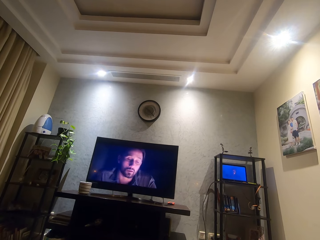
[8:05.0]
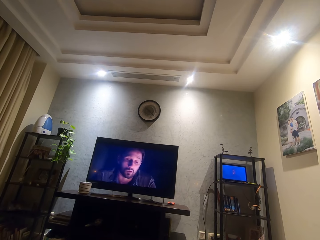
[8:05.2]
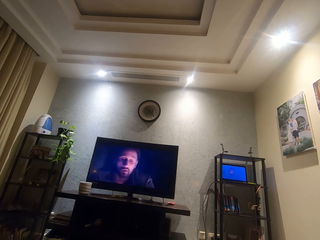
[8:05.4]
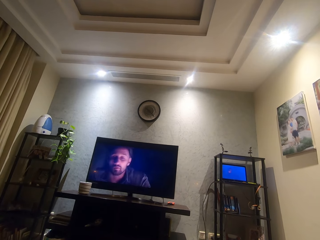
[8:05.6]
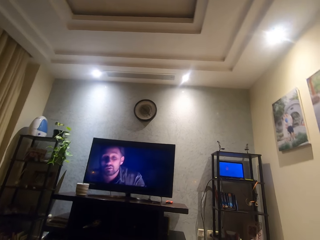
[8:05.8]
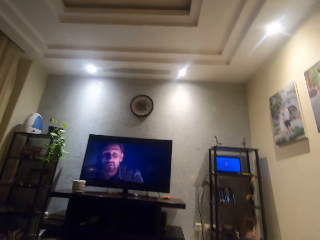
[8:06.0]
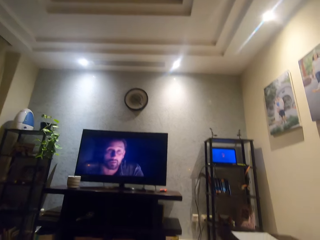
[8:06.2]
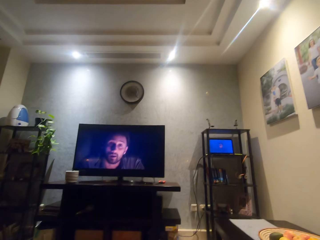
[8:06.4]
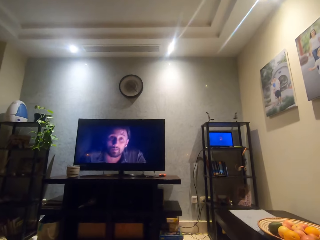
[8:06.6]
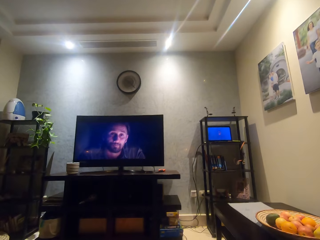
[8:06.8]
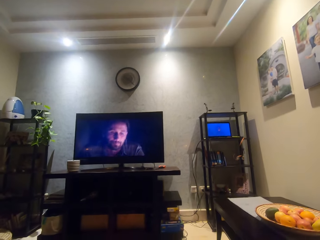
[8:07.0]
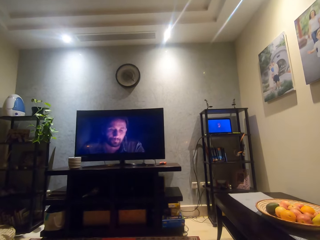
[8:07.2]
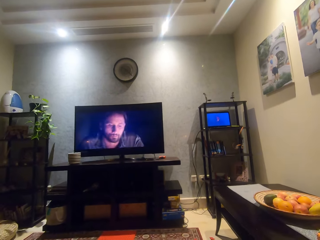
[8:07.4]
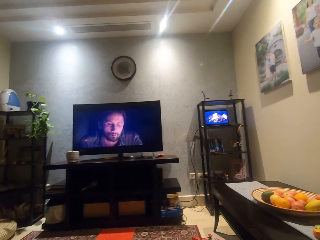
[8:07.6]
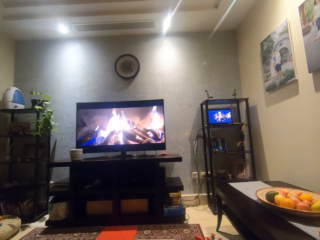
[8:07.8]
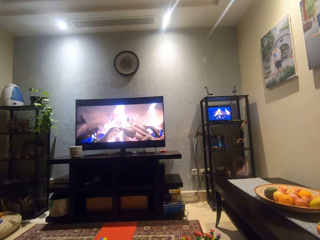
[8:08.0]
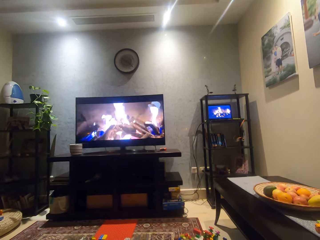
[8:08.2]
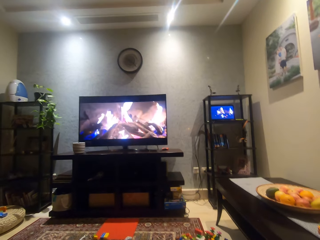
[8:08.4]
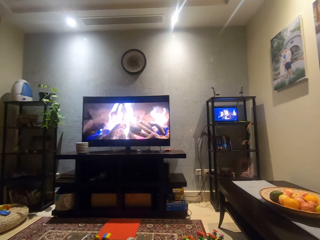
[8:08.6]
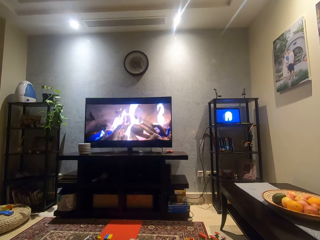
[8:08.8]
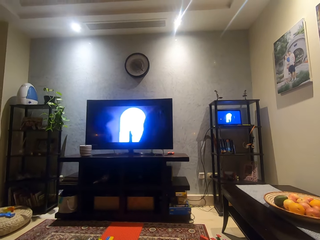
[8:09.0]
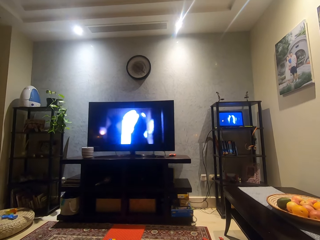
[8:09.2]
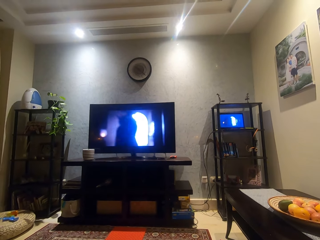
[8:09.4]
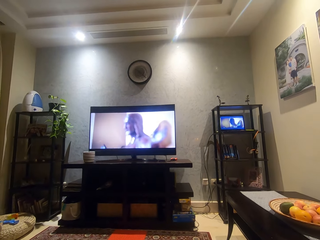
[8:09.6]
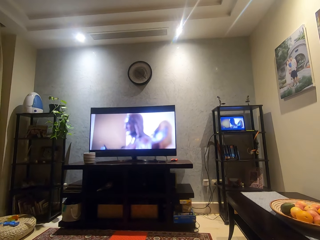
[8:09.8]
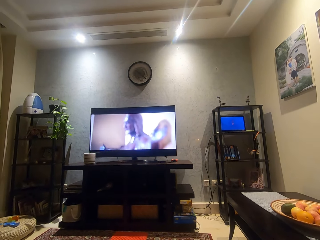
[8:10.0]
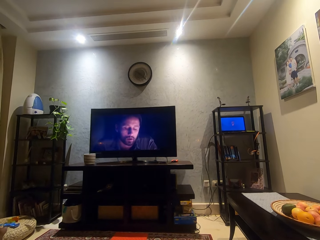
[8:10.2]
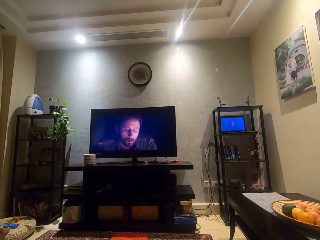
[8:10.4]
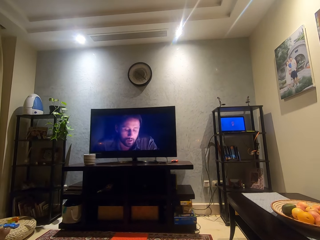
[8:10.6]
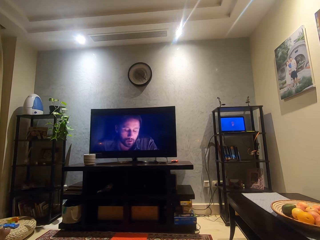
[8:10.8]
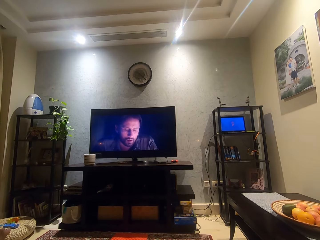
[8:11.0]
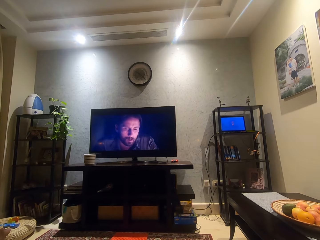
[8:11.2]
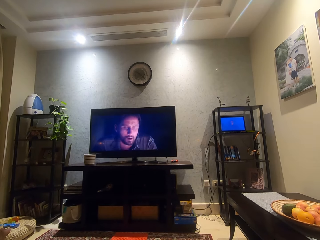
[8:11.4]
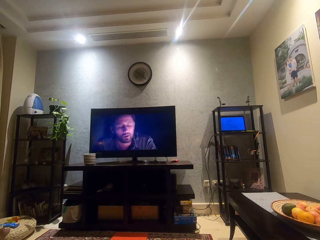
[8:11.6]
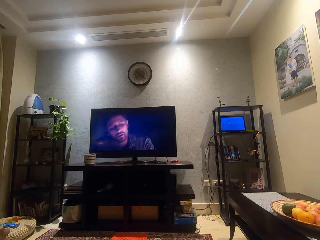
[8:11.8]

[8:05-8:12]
The camera wearer looks around.

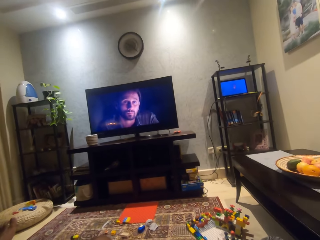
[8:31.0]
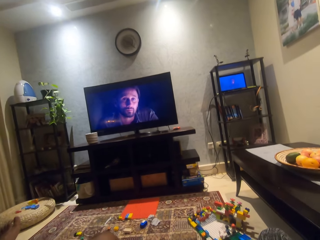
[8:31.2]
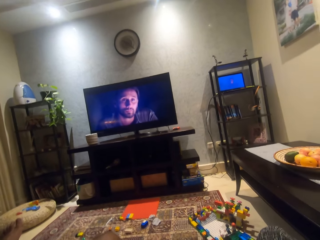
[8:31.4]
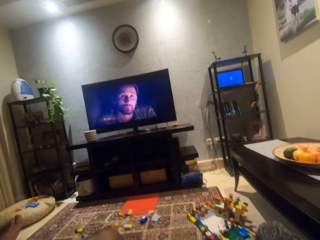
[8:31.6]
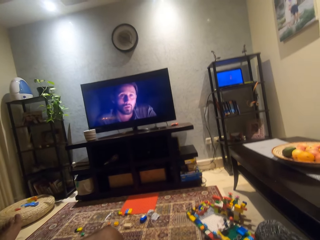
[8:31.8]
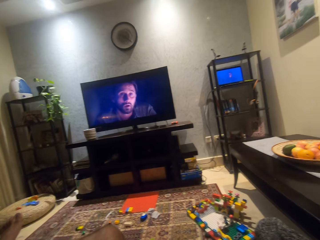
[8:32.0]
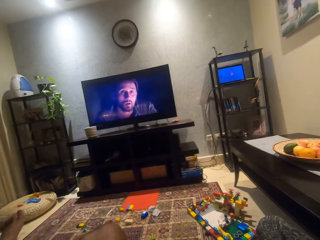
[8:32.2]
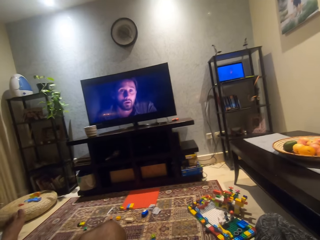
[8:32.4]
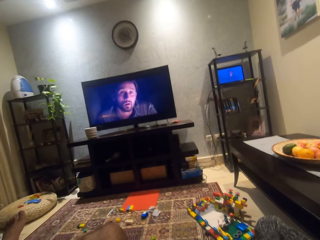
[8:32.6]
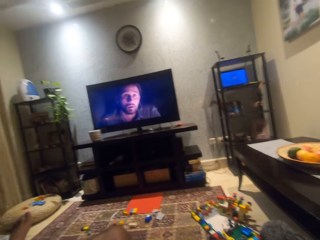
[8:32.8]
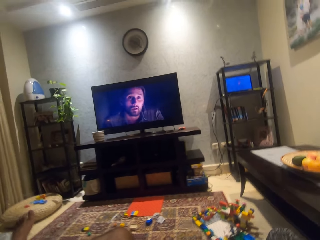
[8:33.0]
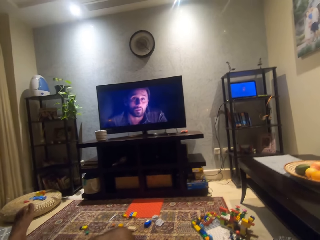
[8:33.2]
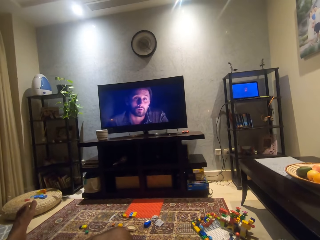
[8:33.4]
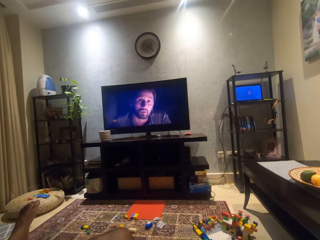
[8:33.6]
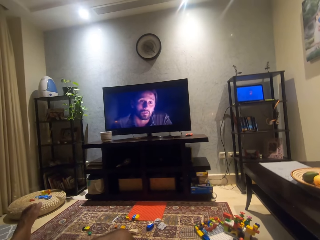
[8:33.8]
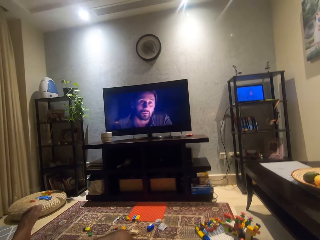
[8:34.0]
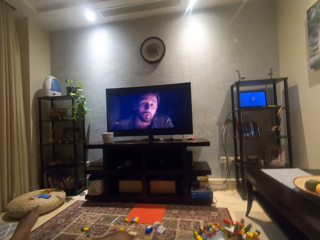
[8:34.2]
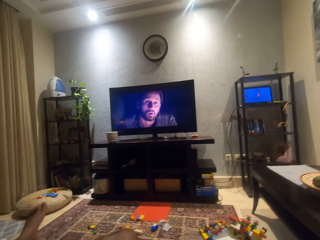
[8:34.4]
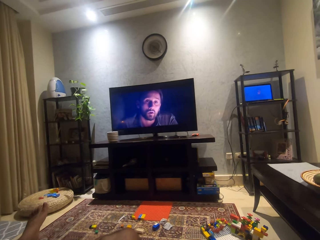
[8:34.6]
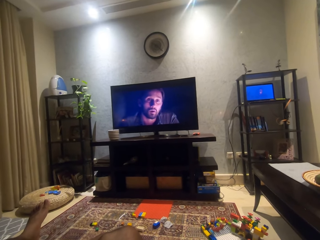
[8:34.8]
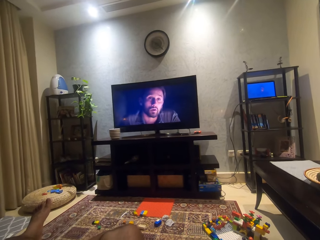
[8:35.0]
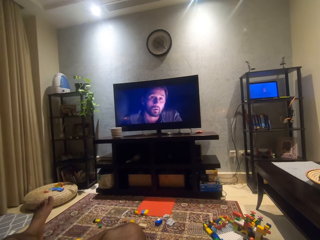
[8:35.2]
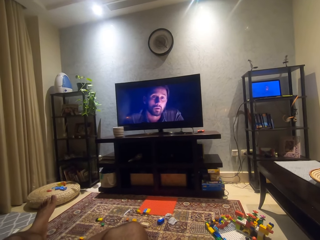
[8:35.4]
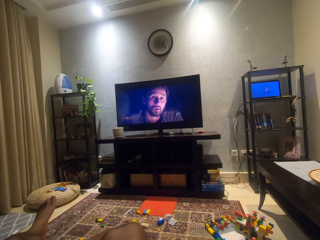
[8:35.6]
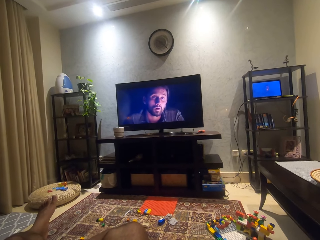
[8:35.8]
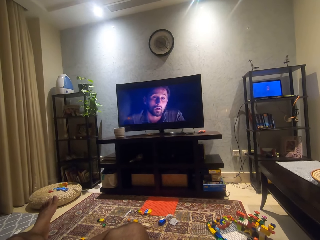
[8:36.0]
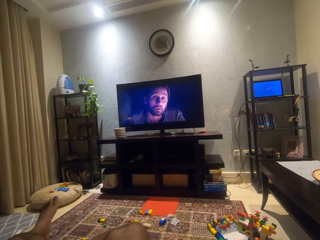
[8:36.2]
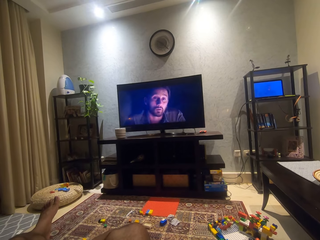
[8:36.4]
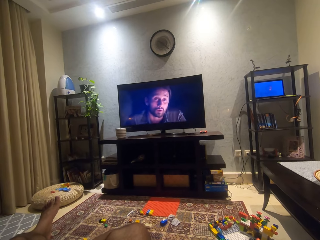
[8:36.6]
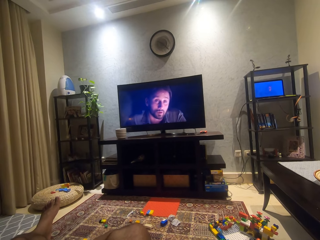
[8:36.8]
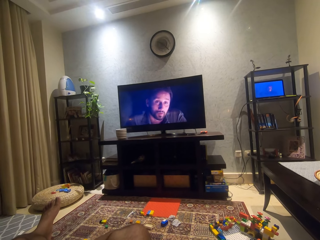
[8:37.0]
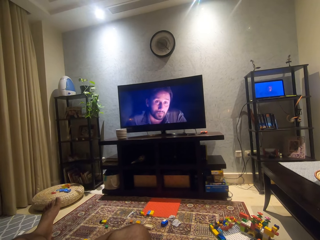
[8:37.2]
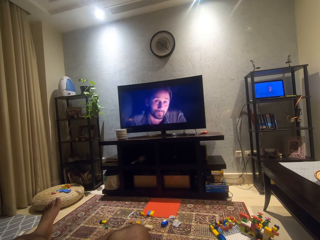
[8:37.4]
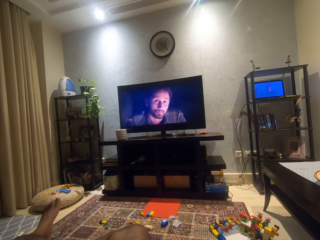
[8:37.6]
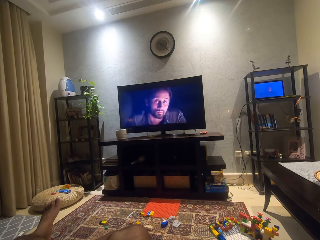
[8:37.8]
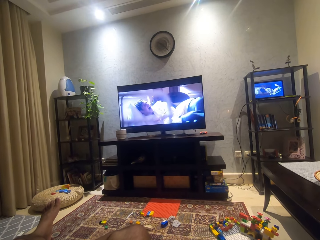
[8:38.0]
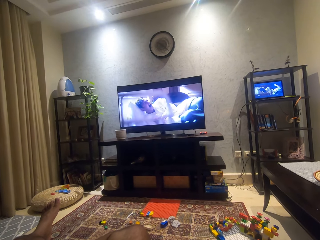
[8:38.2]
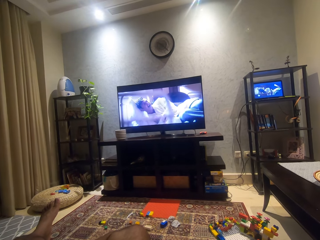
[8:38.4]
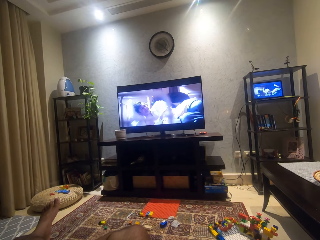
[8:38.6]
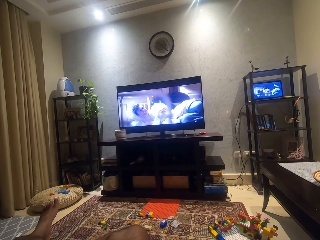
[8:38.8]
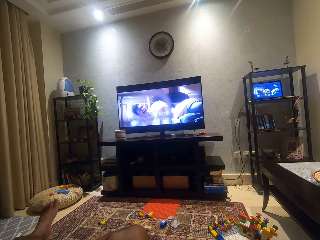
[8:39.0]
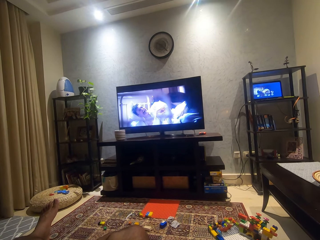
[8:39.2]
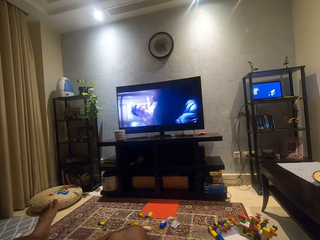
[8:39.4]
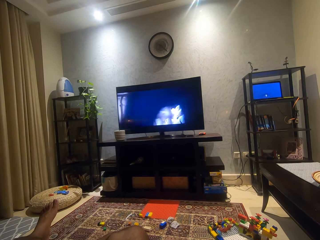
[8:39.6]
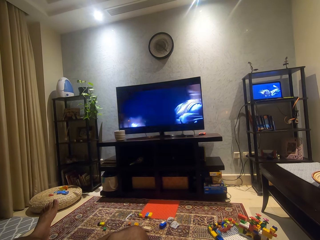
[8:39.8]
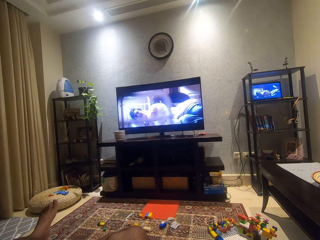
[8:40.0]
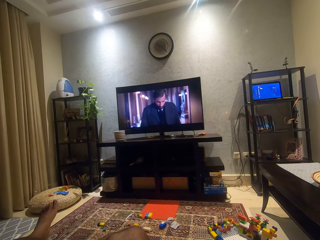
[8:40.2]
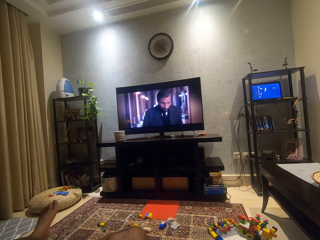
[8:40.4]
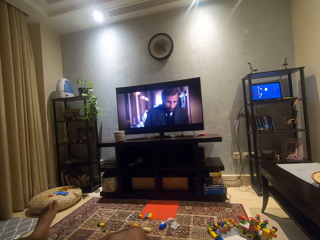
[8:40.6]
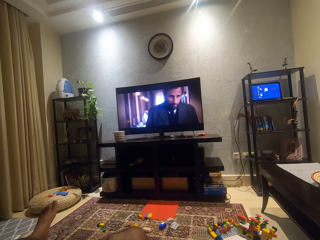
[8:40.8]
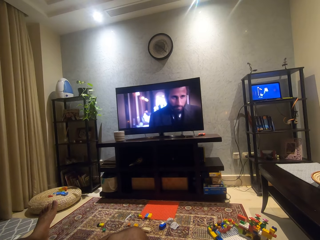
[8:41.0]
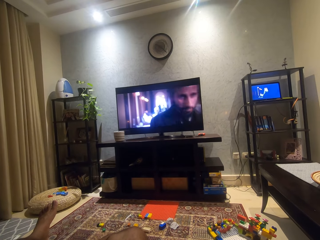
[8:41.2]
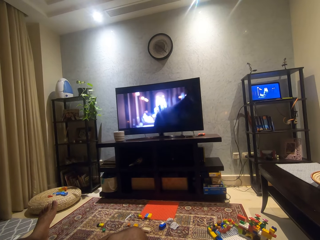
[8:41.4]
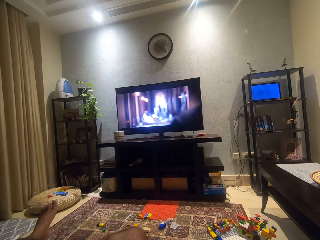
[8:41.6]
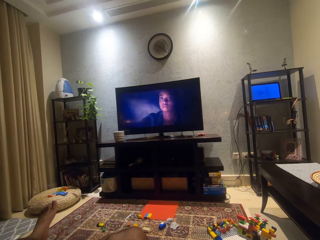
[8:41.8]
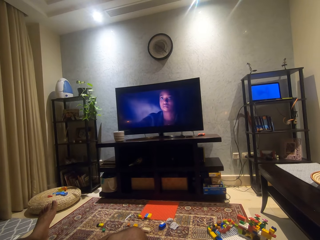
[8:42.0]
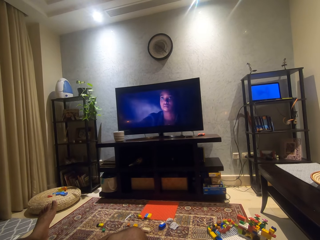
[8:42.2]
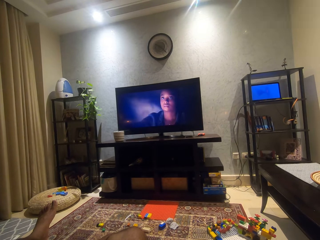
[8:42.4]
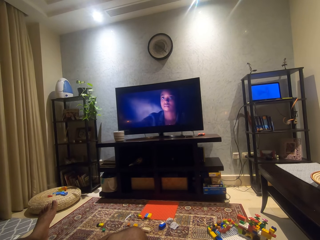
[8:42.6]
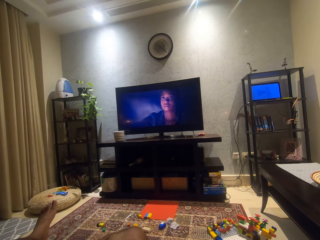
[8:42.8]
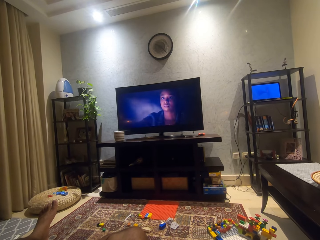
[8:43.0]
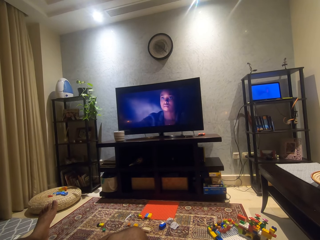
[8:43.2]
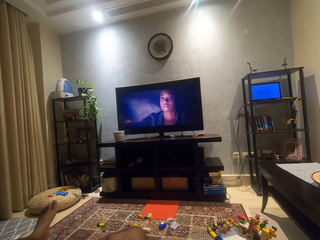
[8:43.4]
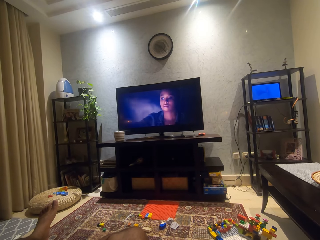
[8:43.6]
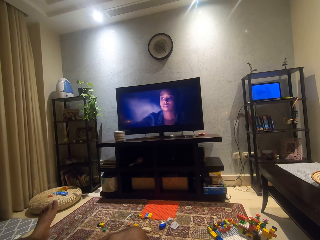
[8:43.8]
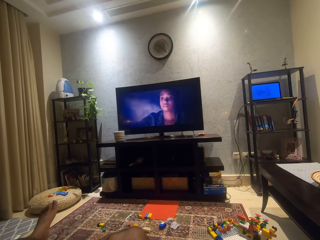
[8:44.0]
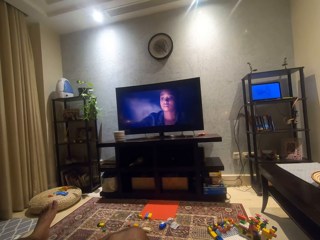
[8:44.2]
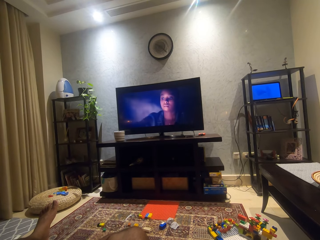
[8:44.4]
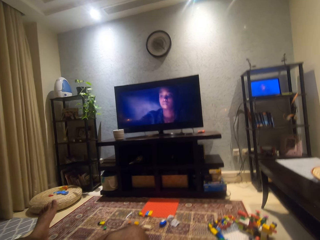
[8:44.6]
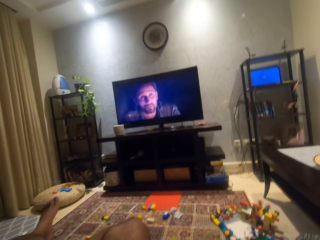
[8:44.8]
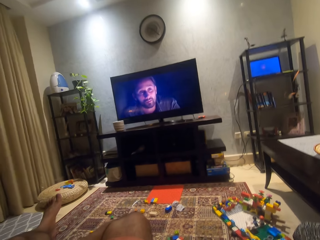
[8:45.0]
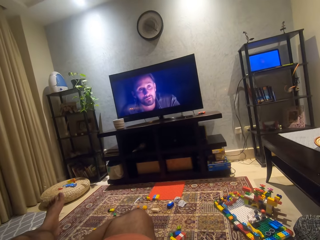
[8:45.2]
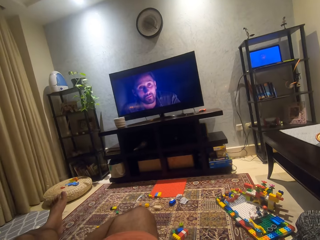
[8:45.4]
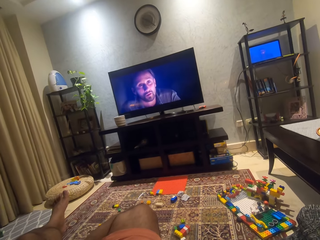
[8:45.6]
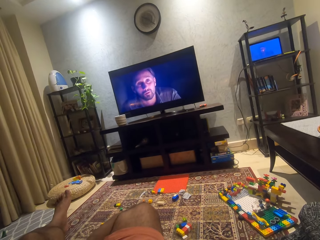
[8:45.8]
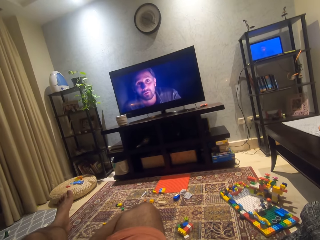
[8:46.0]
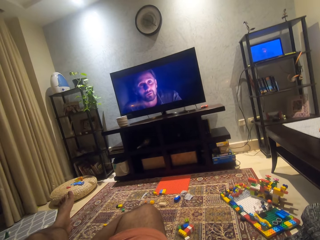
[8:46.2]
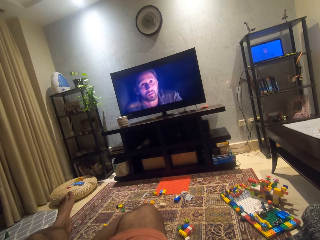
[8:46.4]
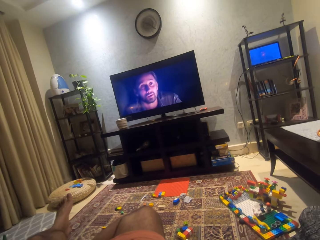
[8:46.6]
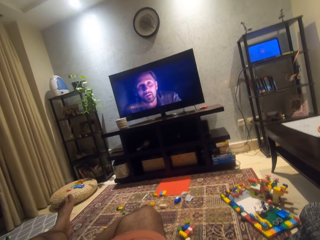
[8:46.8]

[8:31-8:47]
The camera wearer adjusts his camera.
